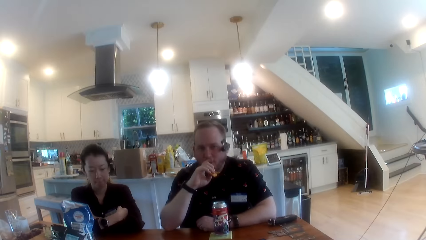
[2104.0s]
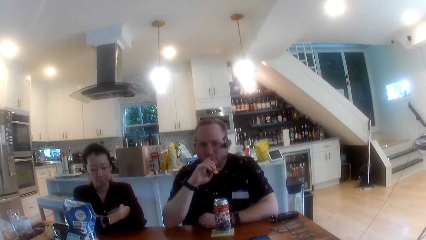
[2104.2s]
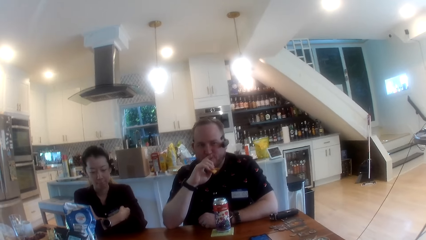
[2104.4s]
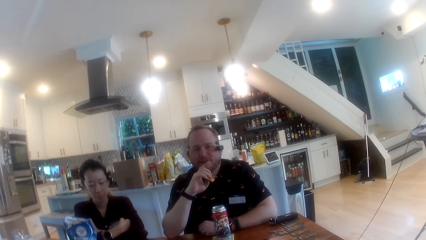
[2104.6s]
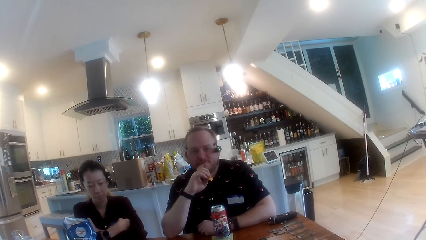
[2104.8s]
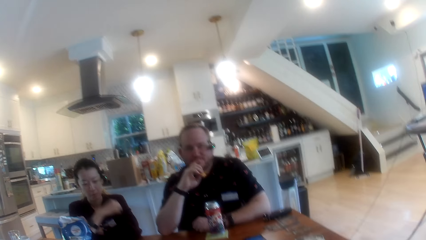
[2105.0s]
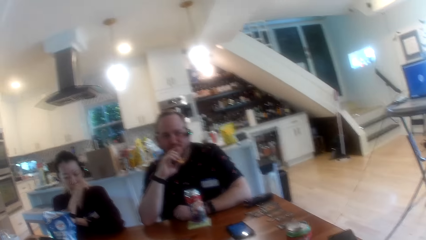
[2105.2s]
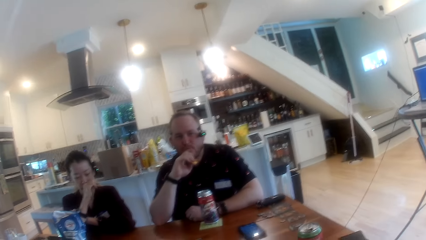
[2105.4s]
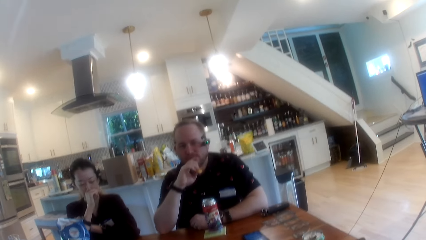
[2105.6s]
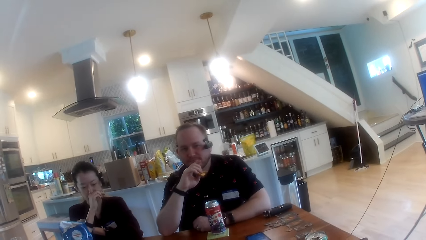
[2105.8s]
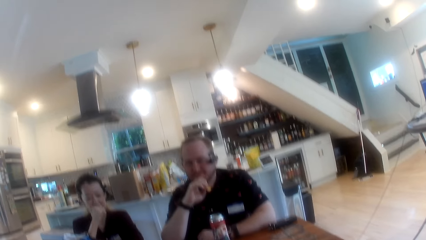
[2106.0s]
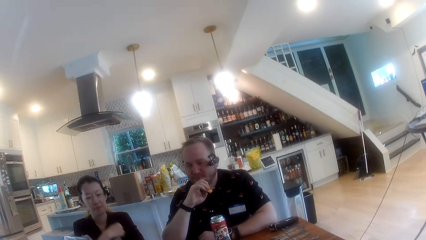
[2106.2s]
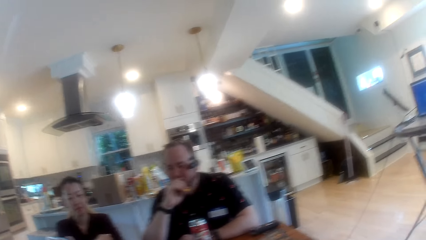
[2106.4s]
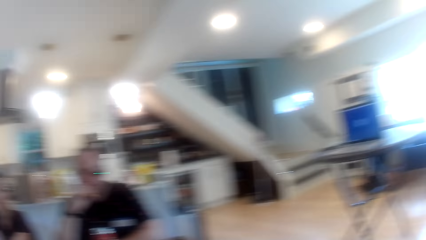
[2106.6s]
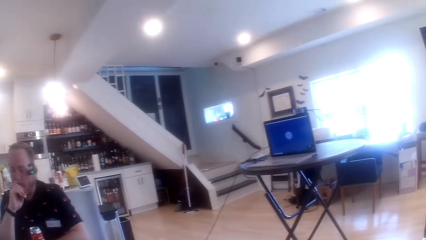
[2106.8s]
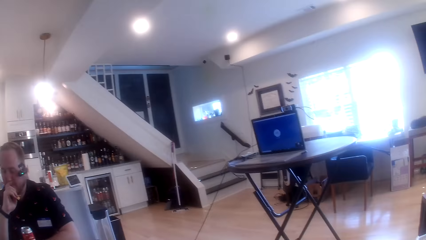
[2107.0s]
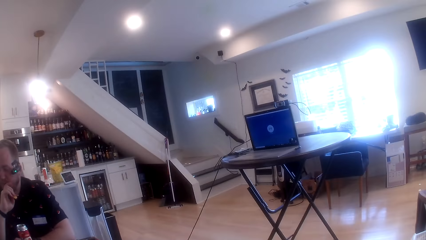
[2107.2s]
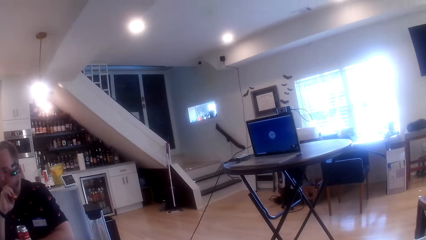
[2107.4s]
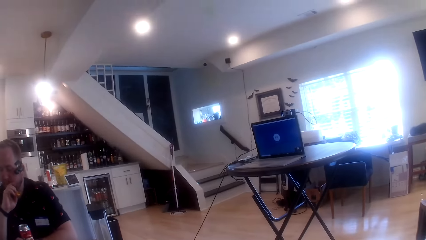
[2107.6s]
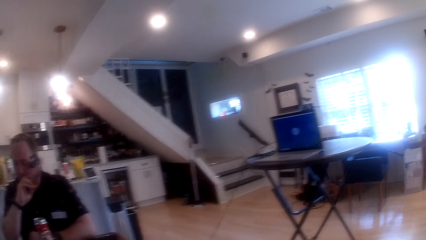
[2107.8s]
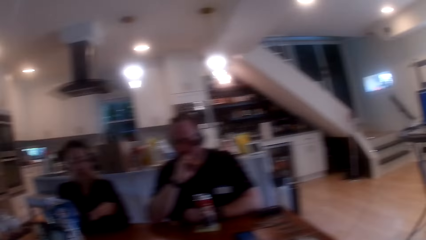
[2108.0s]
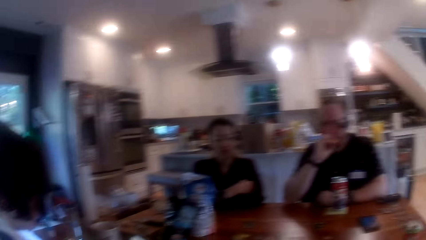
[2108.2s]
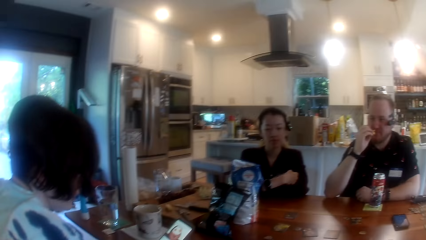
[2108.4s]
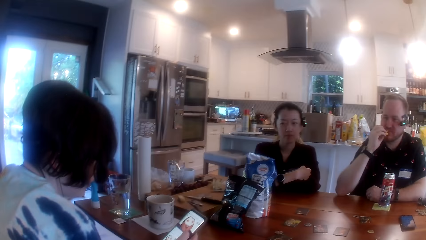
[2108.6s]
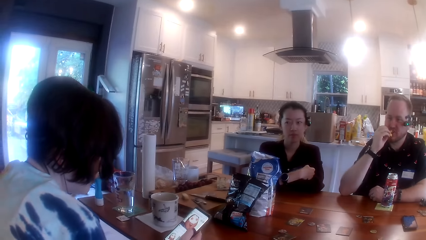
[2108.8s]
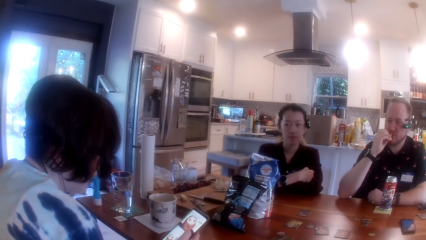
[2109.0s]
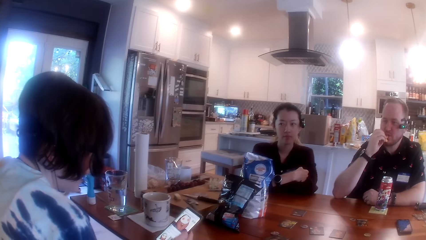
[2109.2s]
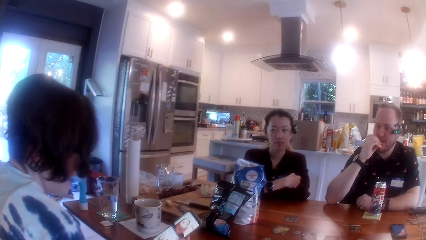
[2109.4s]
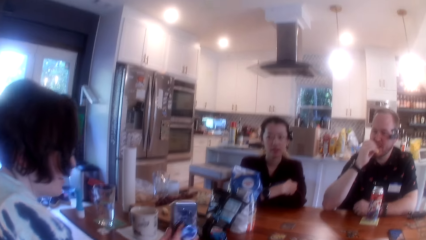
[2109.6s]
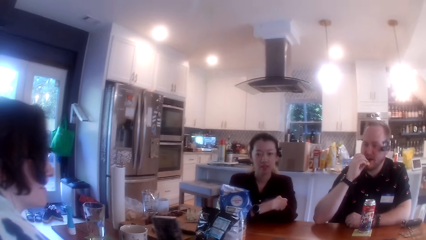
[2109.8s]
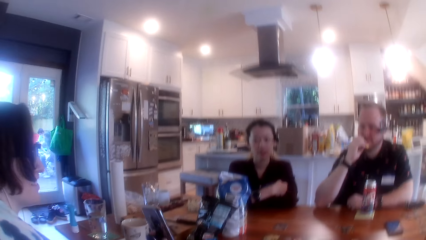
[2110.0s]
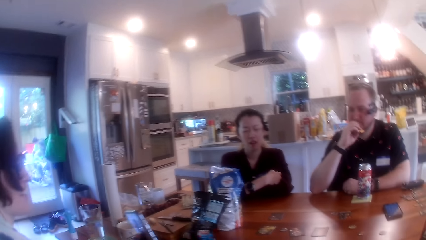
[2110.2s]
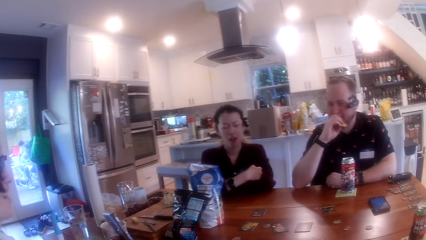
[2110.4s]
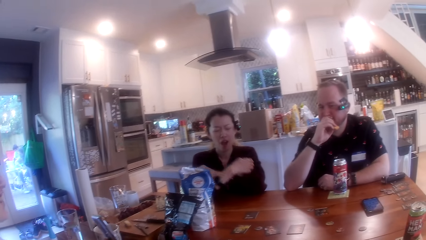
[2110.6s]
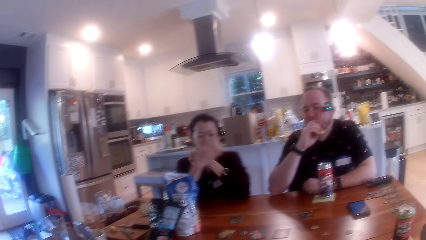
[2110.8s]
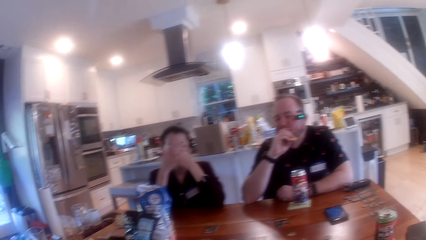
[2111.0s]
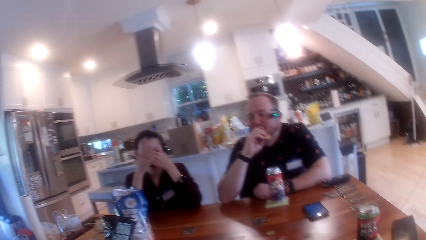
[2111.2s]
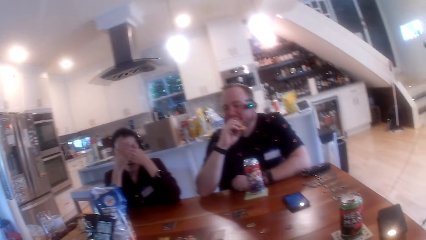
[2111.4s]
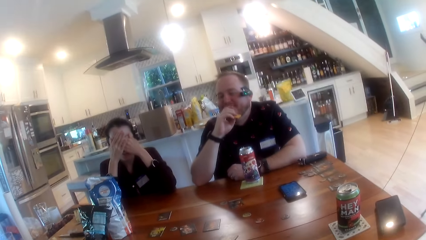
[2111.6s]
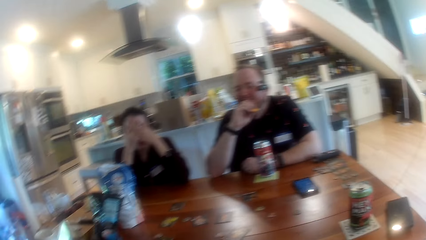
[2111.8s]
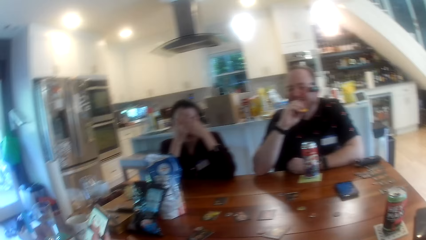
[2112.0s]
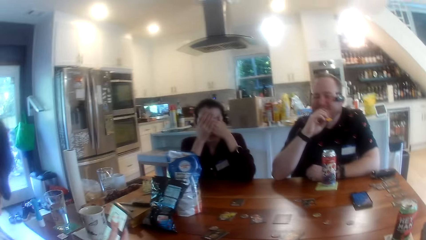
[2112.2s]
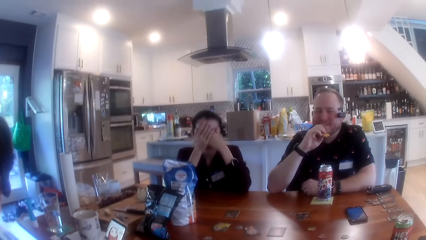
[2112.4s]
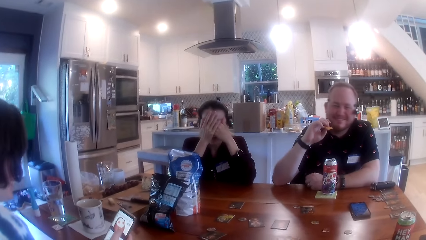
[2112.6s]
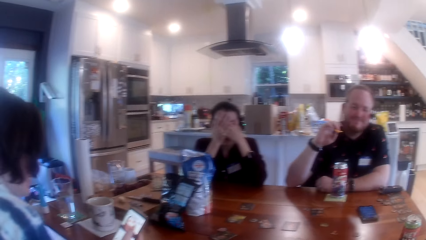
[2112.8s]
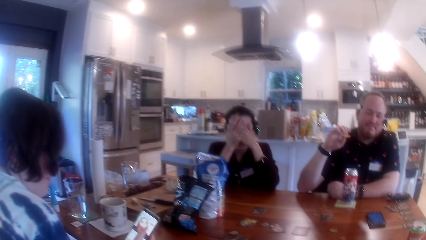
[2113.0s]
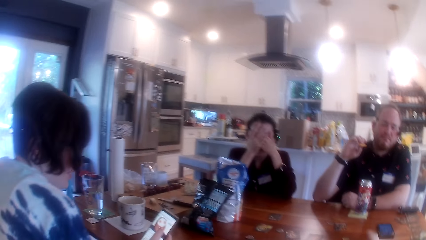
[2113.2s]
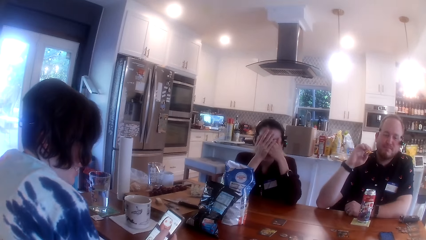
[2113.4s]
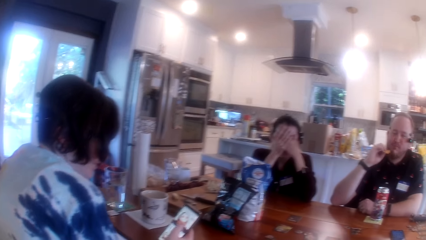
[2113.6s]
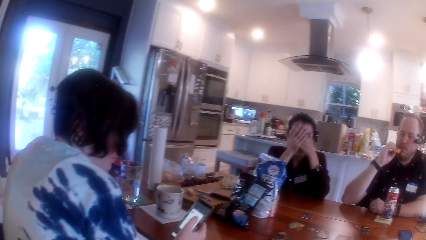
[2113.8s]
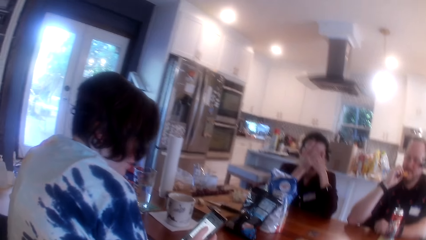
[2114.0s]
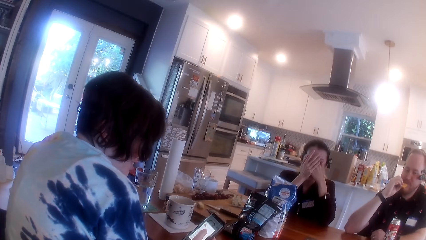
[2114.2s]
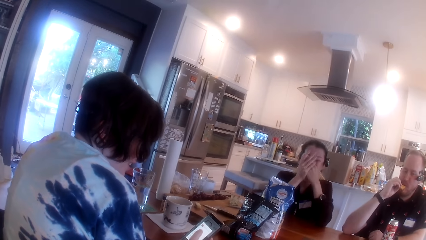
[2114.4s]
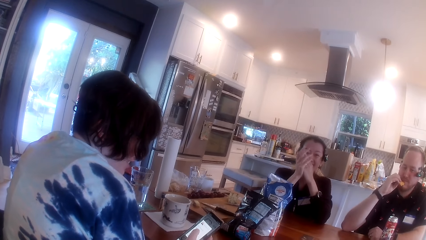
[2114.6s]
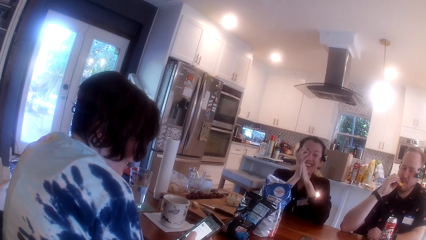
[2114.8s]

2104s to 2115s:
A woman rubs her nose with the other hand. Another woman operates a phone with her right hand. The other woman holds the phone in her hands. The first woman covers her face with both hands.

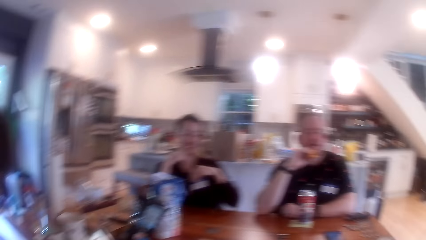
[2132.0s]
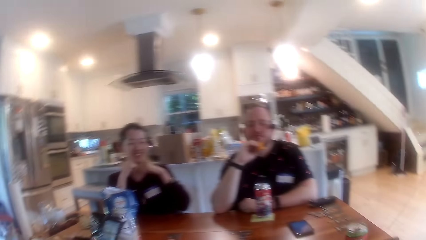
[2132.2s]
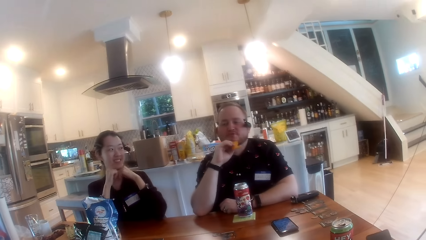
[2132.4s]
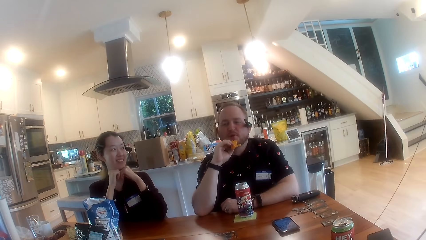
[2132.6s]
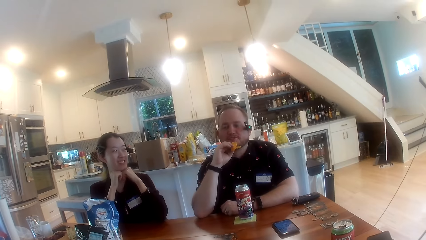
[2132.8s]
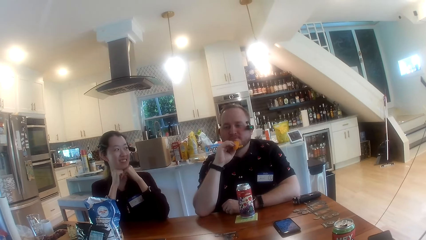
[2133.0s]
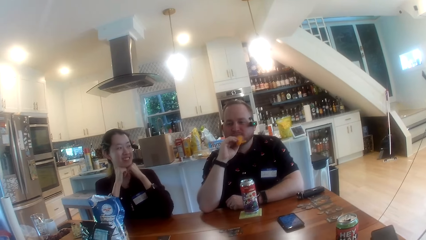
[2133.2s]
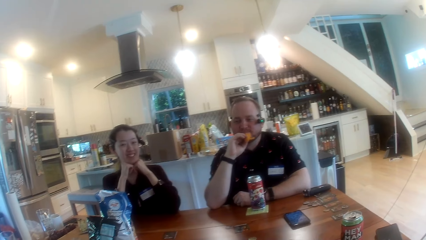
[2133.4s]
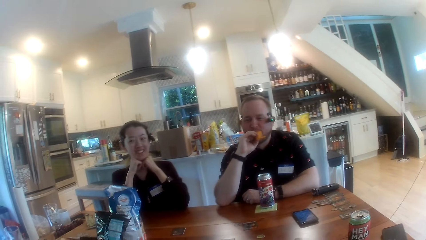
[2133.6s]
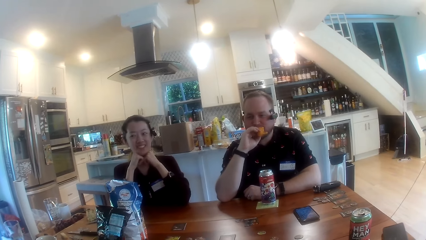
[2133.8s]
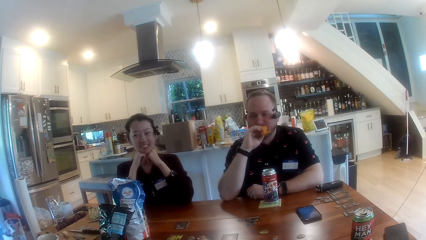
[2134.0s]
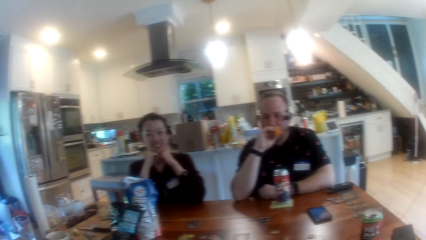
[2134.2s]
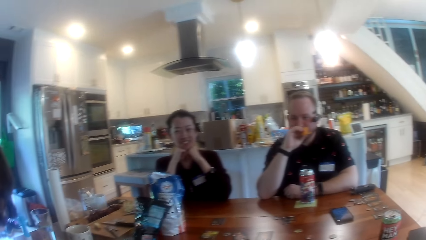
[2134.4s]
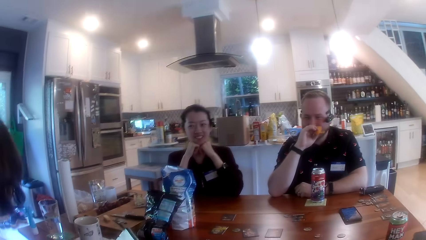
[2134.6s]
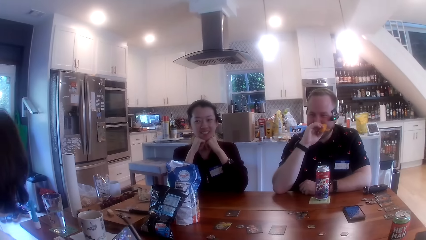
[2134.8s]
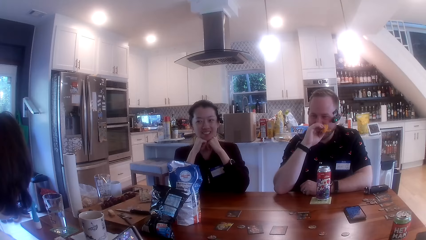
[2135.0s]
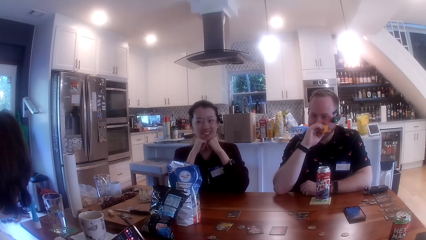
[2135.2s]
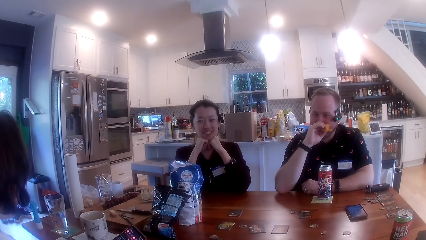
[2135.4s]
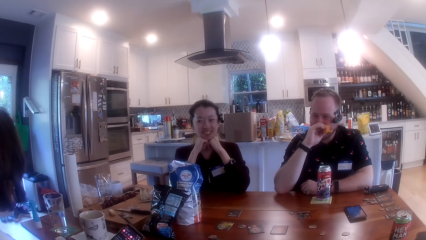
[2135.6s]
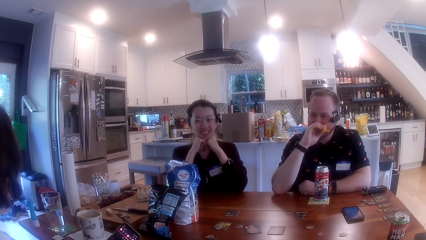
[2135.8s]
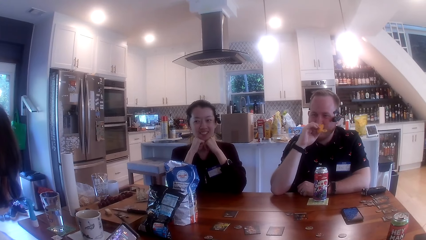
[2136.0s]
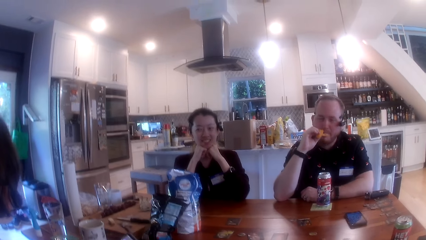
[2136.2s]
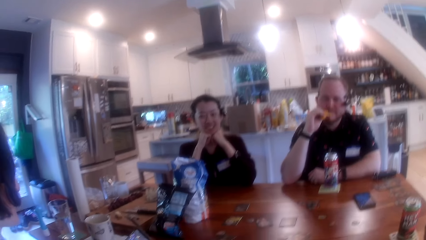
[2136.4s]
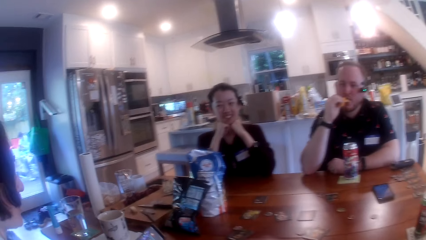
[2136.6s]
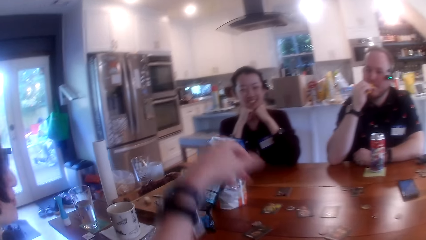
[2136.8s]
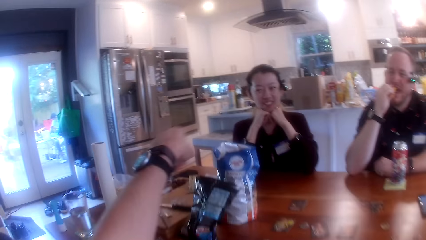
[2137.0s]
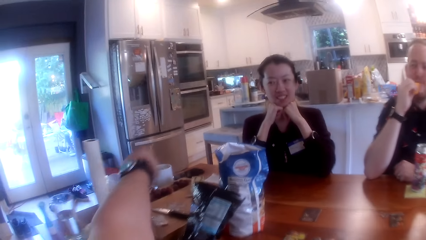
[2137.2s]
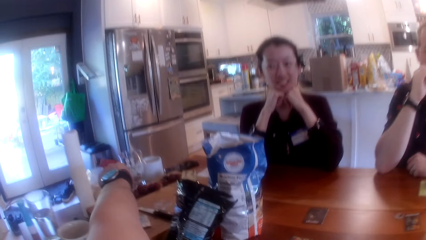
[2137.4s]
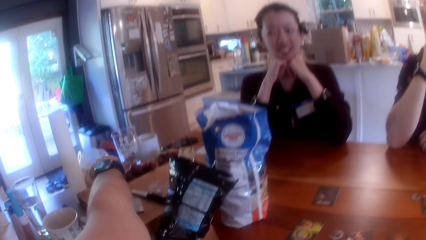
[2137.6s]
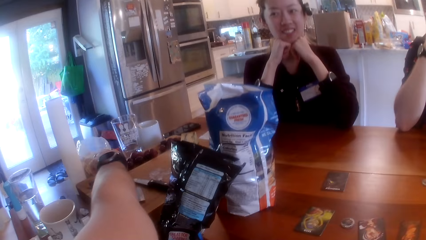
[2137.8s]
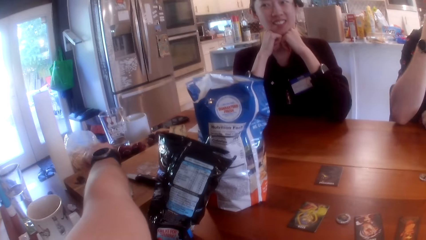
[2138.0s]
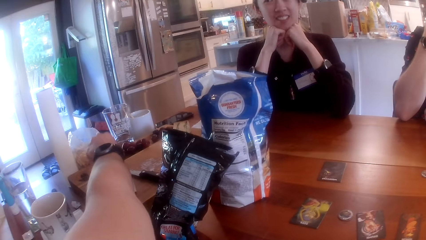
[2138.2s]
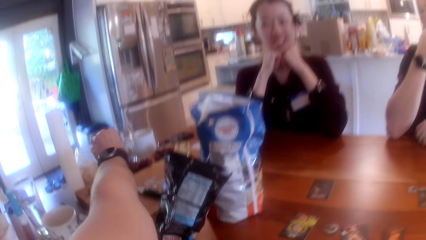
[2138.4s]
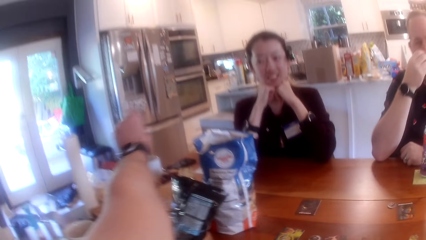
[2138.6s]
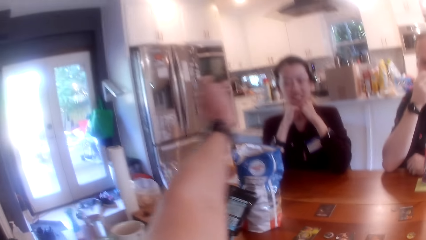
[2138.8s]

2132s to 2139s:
A man eats the snacks in his hand. A woman rests her chin on her hands. The camera wearer picks a grapefruit from the table with his left hand. He stretches his hand to the far end of the table.
